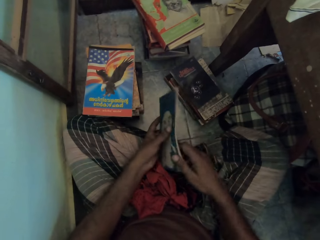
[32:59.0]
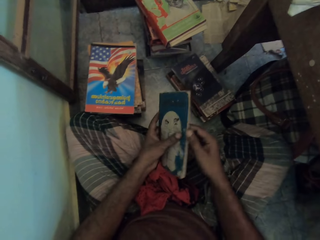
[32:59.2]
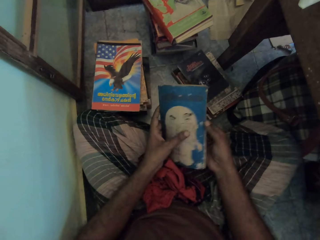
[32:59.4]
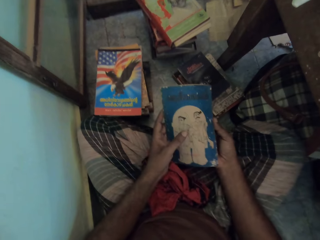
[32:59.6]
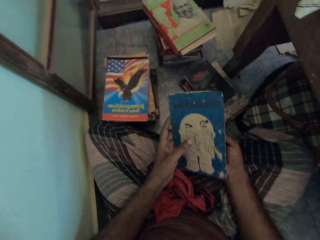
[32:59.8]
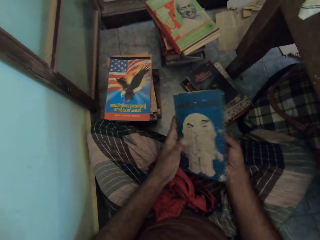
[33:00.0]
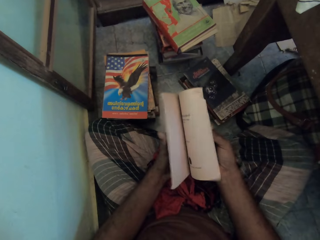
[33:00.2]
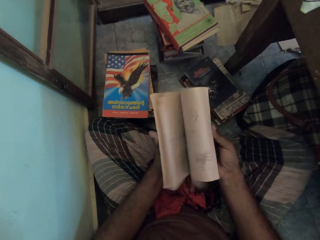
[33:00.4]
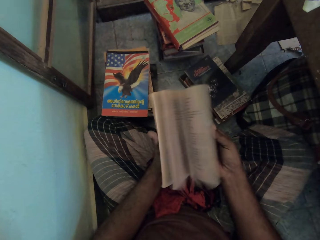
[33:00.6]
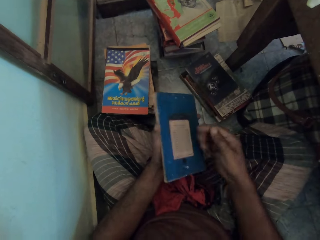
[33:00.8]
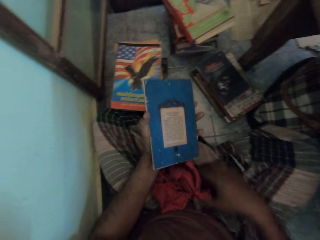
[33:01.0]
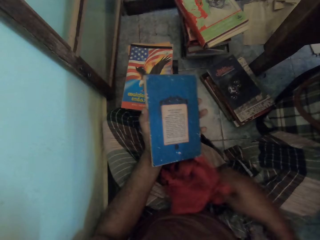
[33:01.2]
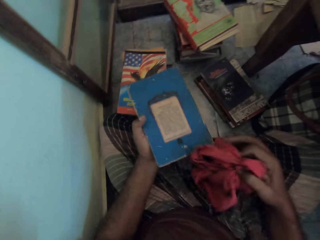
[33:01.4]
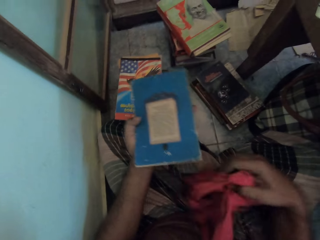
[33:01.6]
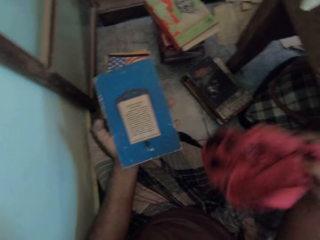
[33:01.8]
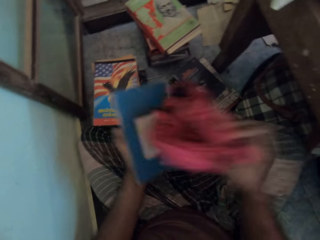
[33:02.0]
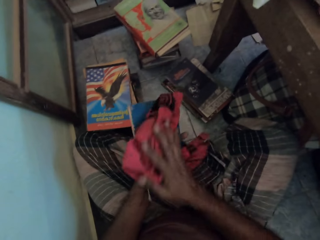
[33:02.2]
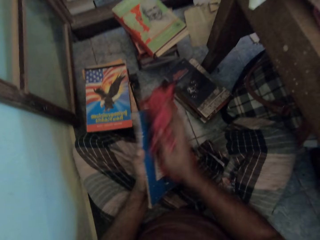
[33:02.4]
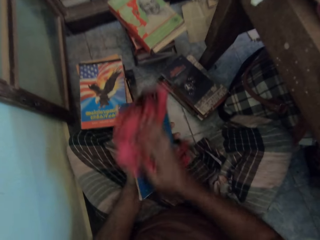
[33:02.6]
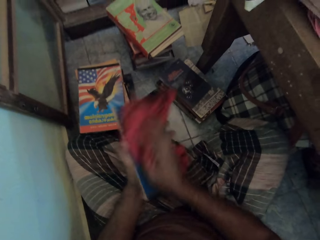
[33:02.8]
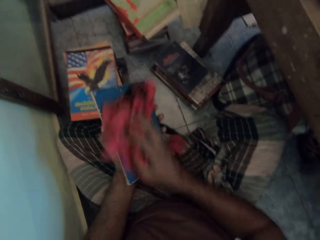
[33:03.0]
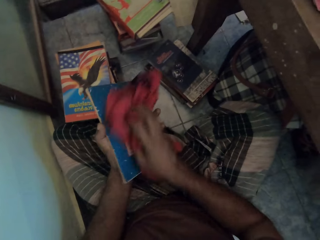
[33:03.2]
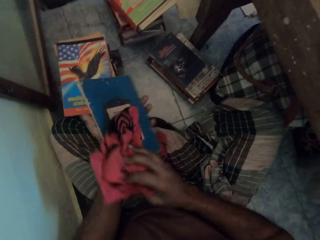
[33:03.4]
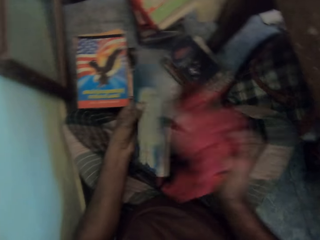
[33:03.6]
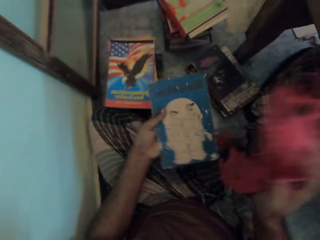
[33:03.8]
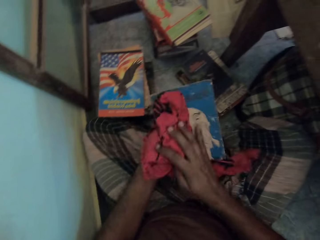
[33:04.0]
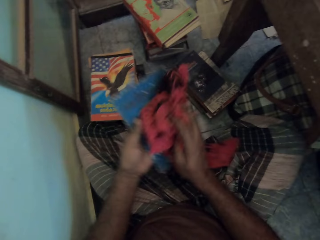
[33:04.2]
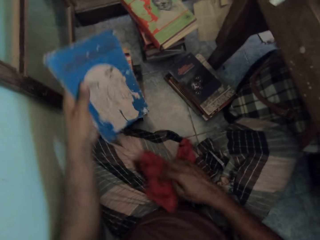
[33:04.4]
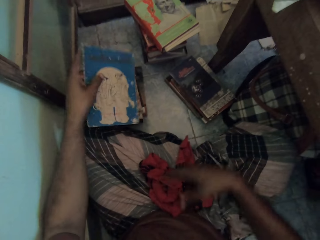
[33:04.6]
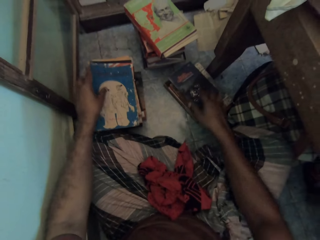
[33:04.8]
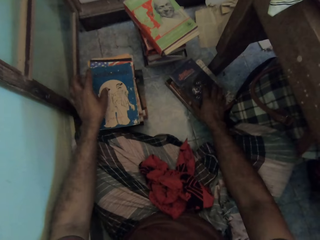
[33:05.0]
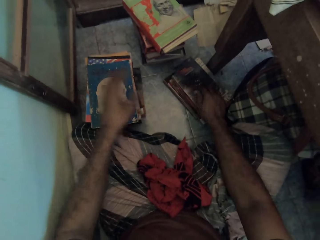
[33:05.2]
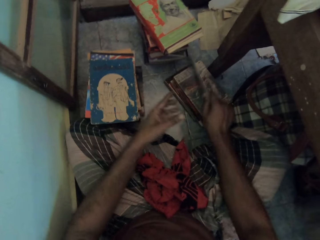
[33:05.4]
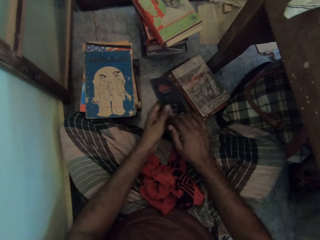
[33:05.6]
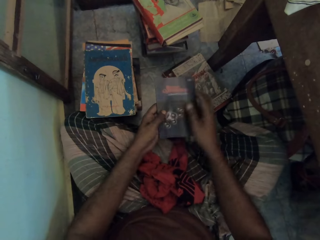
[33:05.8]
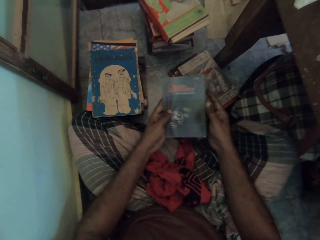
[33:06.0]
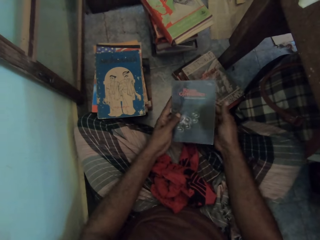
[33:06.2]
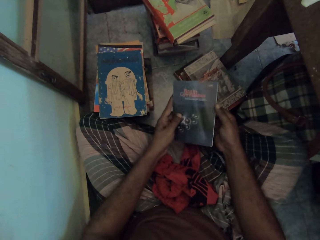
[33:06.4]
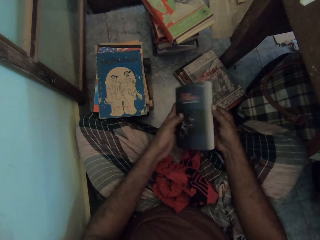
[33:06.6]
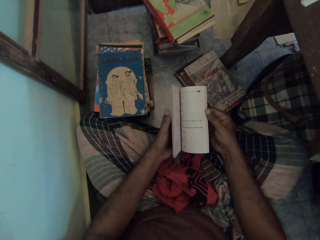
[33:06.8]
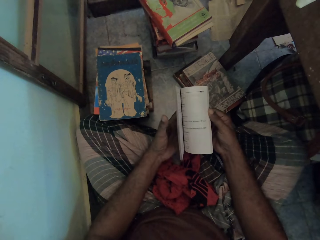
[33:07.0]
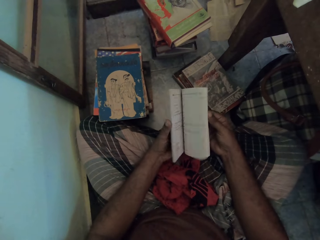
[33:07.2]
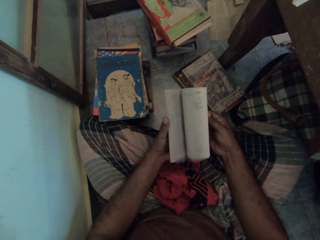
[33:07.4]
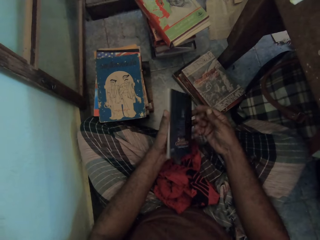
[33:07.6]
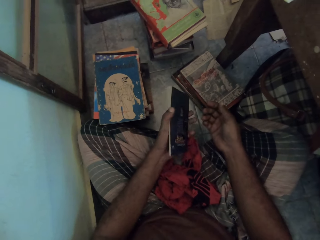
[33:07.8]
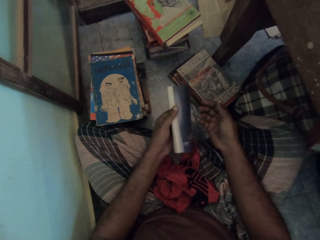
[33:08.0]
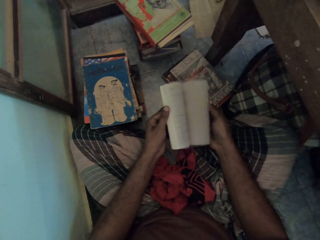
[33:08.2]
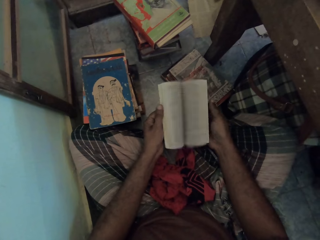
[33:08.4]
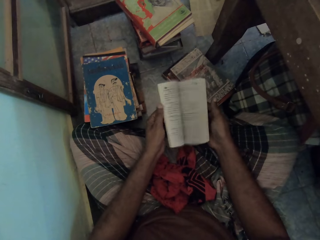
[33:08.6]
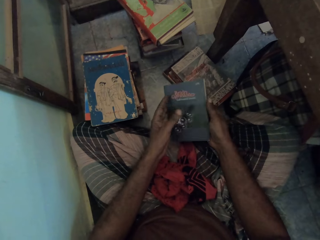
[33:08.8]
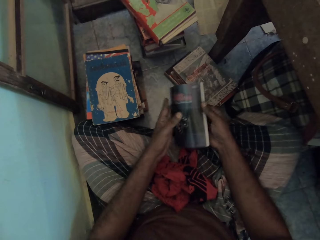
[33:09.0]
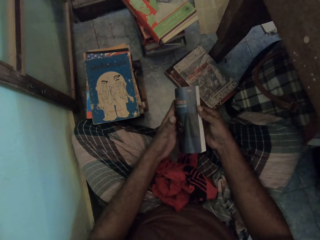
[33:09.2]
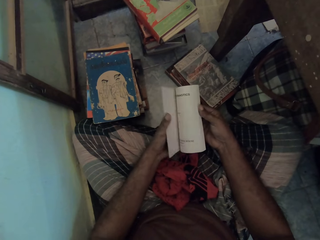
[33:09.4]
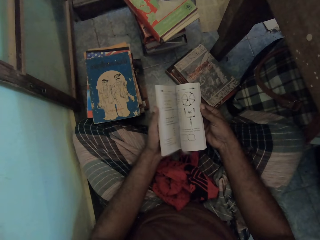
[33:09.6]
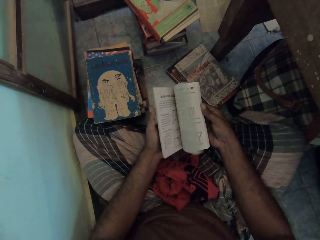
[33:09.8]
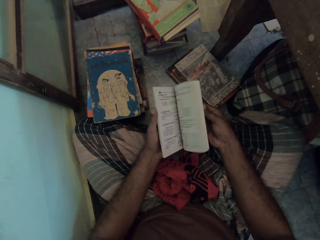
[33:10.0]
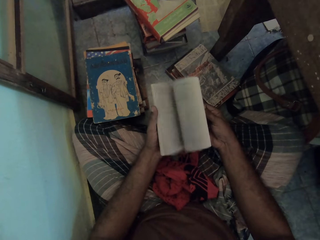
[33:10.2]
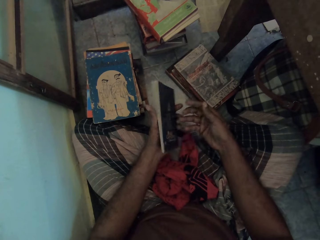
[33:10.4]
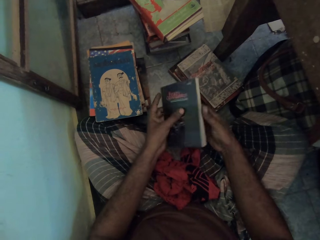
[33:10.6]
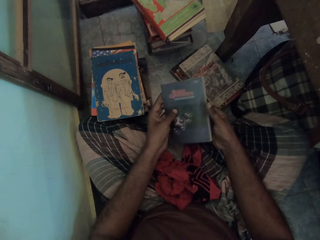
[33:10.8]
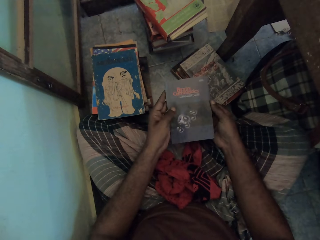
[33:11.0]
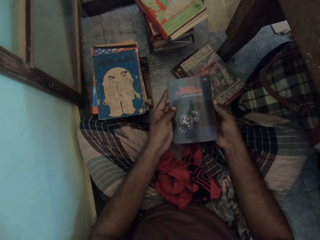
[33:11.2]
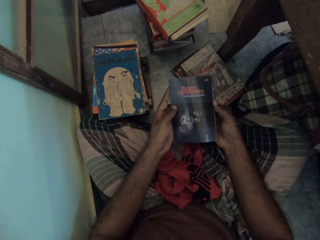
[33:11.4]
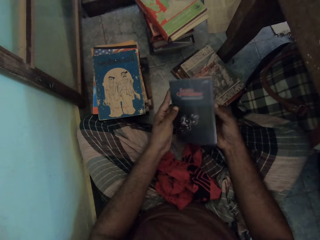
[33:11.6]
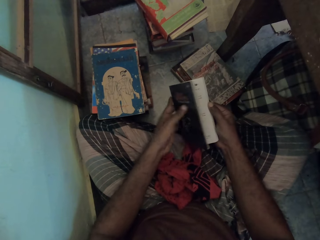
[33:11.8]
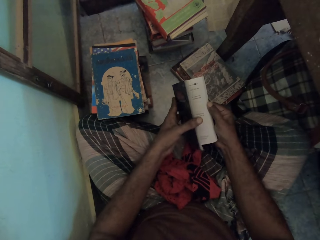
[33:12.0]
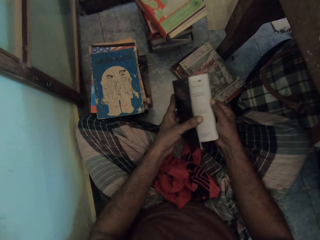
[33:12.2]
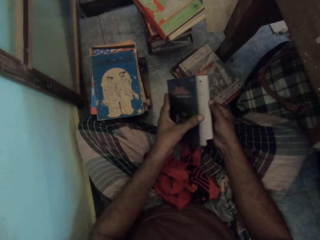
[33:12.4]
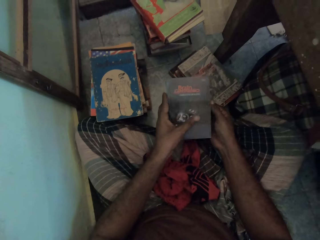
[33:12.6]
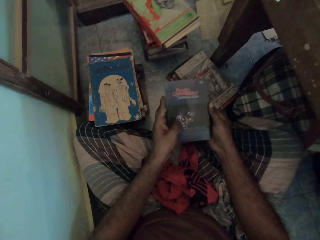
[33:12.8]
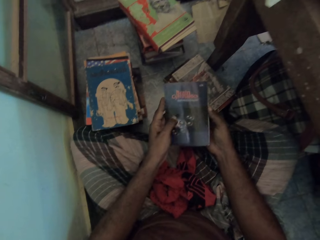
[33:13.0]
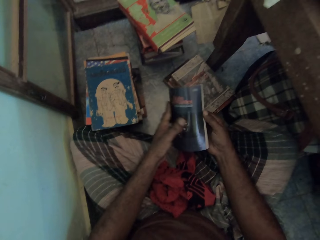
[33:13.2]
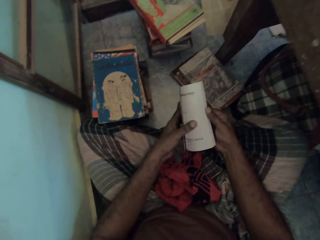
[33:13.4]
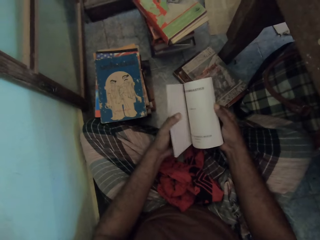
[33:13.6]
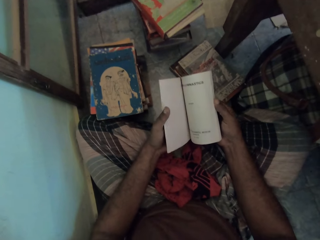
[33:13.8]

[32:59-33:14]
The camera wearer picks a book on the floor with the right hand. They hold the book with both hands. They flip pages with the right hand. They pick a piece of cloth with the right hand. They wipe the book with the piece of cloth. They drop the piece of cloth and drop the book on the heap of books on the floor. They pick a book on the floor with the right hand. They pass the book to the left hand and hold the book with both hands. They flip pages with the right hand. They flip pages with the left hand. They flip pages with the right hand.

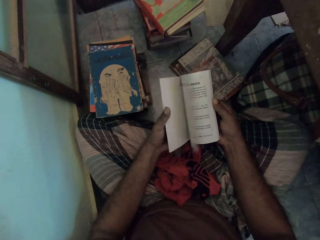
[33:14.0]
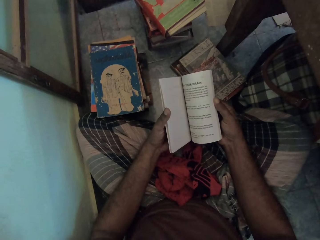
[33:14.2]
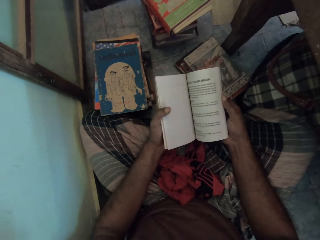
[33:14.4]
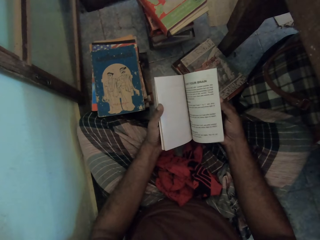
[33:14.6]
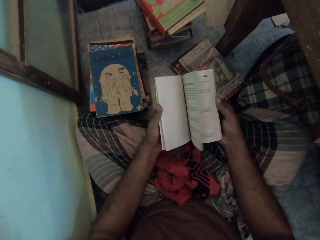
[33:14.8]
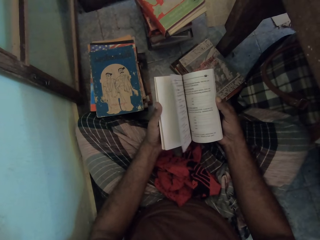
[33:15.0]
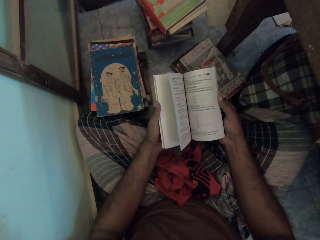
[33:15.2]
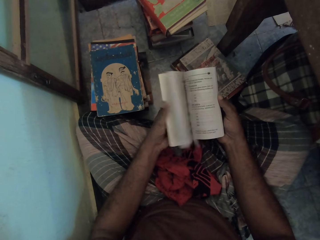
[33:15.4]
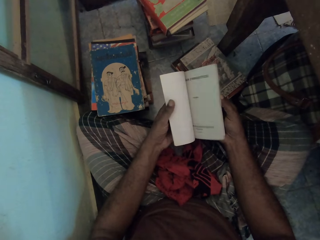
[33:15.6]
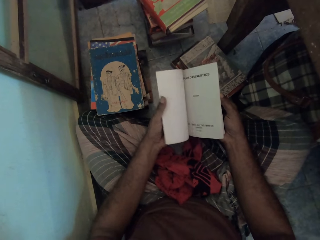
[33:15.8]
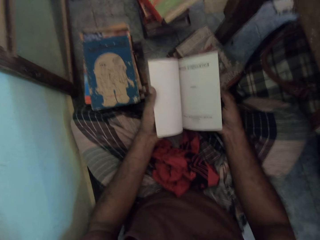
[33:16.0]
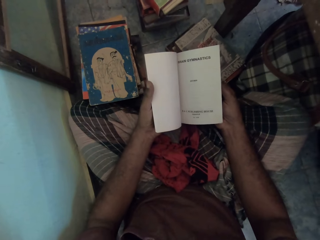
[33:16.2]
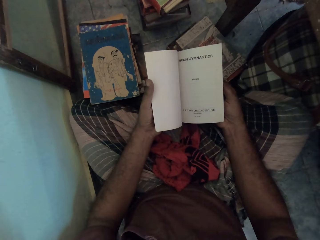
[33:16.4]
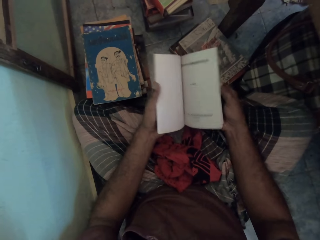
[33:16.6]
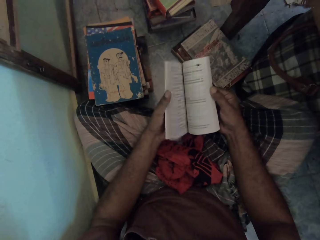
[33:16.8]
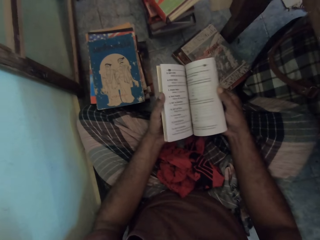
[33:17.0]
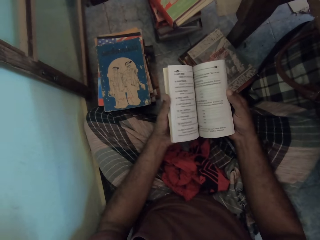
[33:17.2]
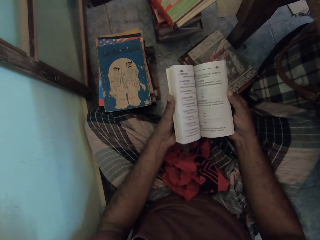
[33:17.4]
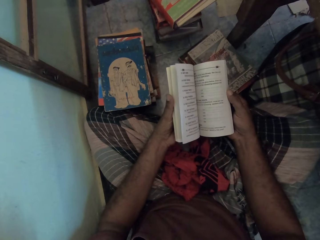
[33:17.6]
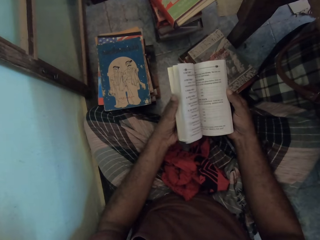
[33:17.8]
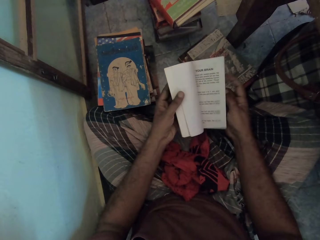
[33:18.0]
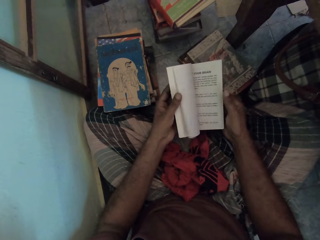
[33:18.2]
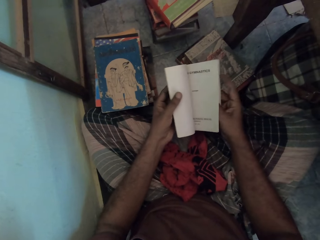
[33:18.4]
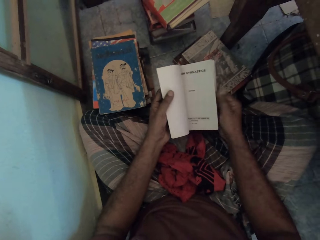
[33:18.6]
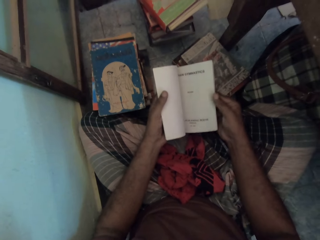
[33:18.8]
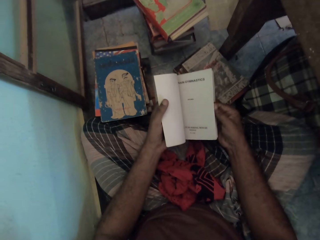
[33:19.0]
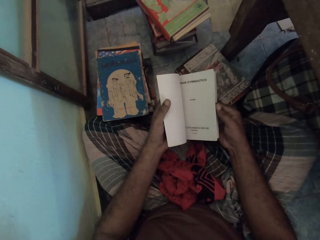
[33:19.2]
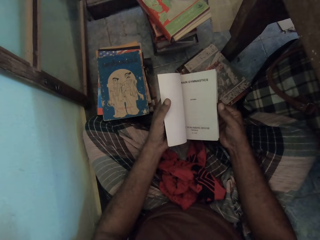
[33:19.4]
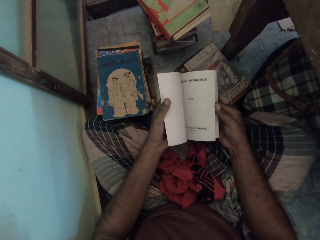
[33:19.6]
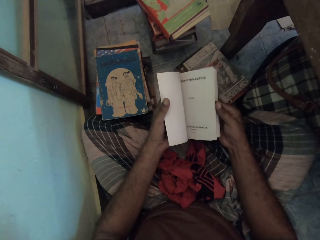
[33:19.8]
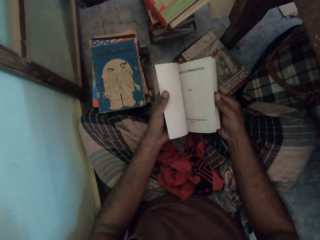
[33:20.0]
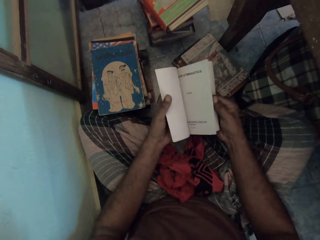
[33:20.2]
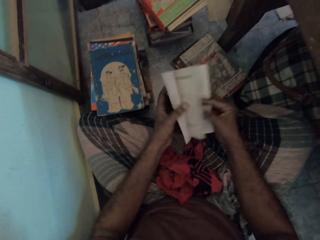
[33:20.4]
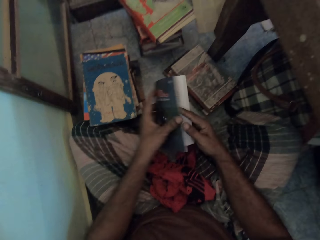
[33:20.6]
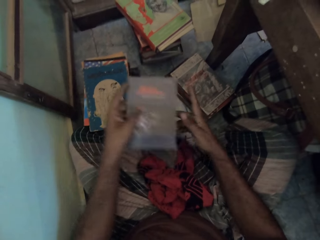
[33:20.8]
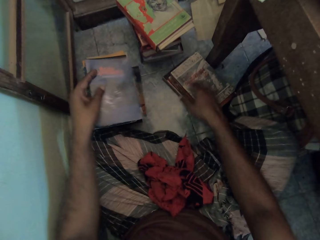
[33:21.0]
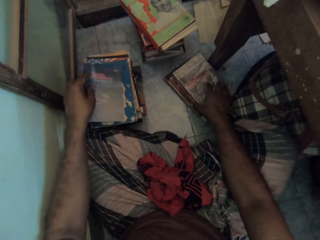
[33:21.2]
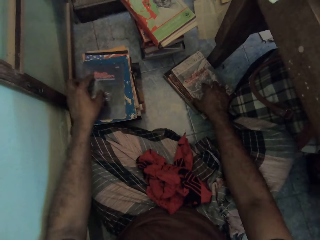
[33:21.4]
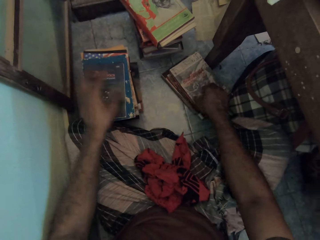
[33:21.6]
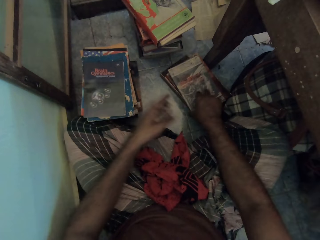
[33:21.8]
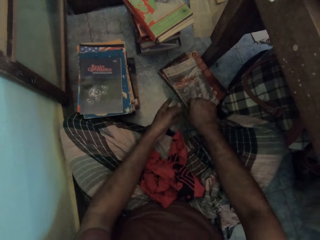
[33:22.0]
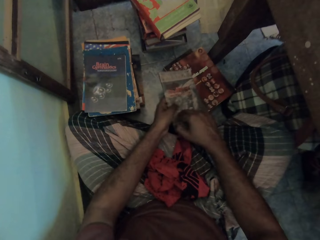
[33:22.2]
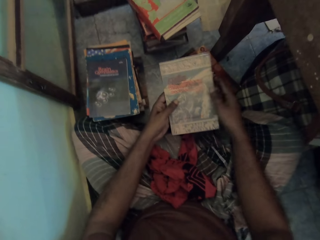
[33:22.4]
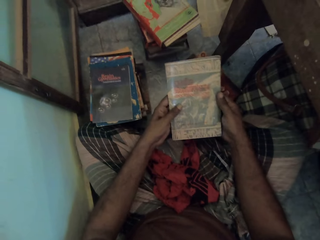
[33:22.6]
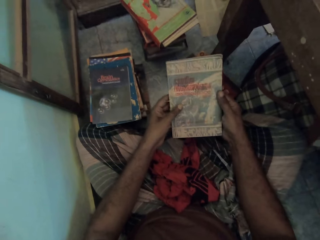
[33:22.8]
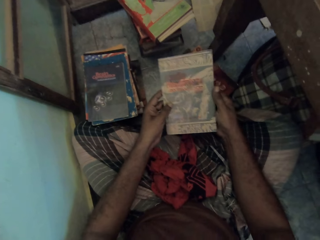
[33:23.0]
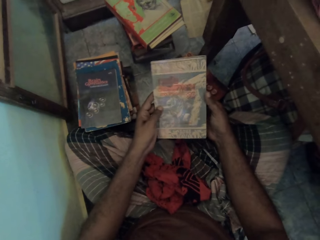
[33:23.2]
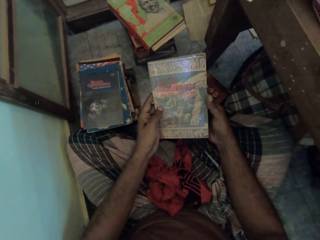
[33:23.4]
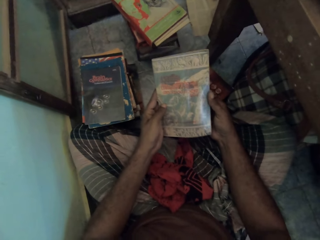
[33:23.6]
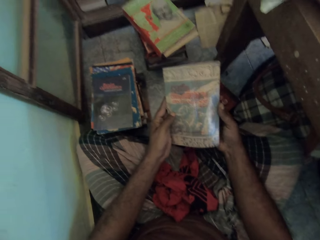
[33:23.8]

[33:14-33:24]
The camera wearer reads the book. They open the page of the book. They drop the book on the heap of books on the floor. They pick a book on the floor with the right hand, pass the book to the left hand, and hold the book with both hands. They look at the book.
